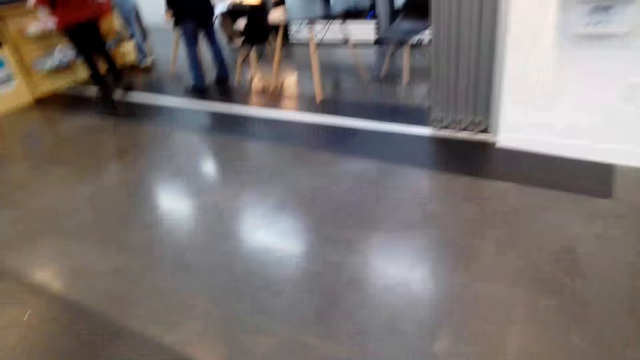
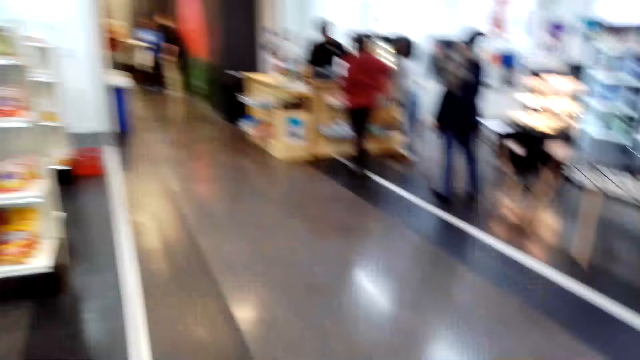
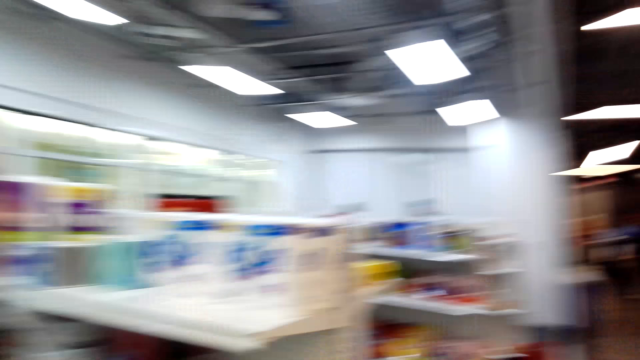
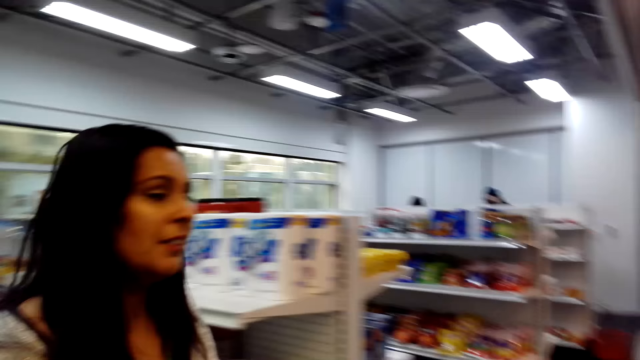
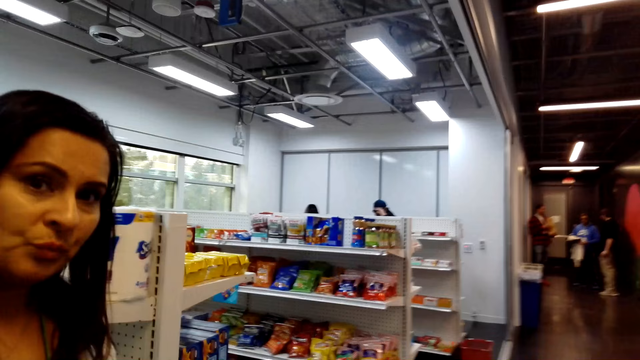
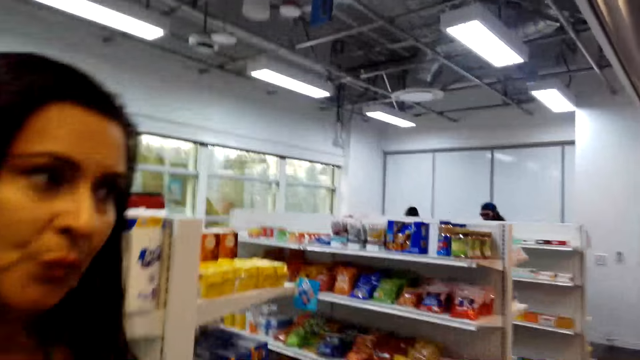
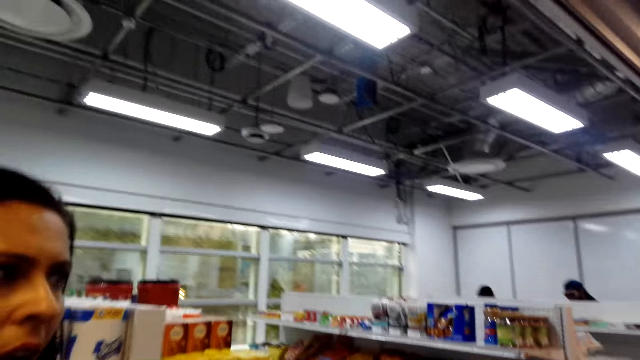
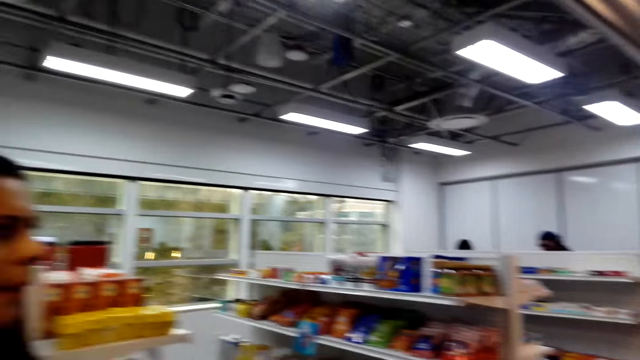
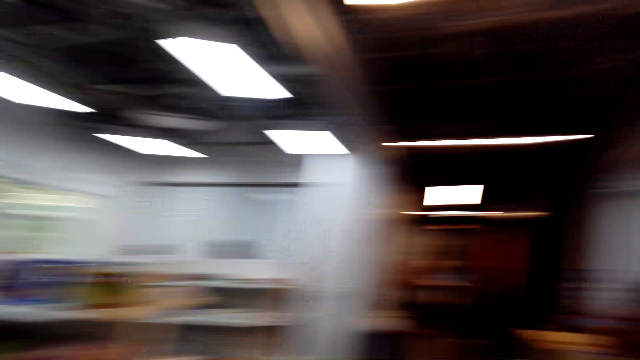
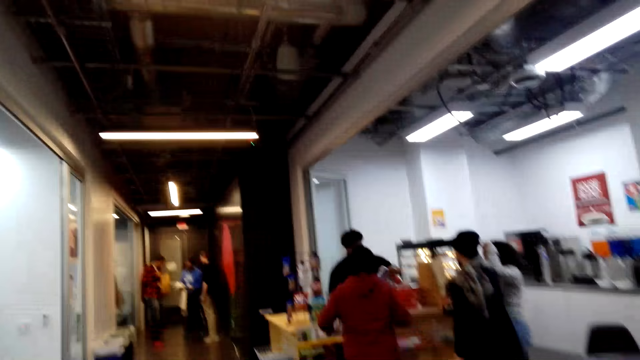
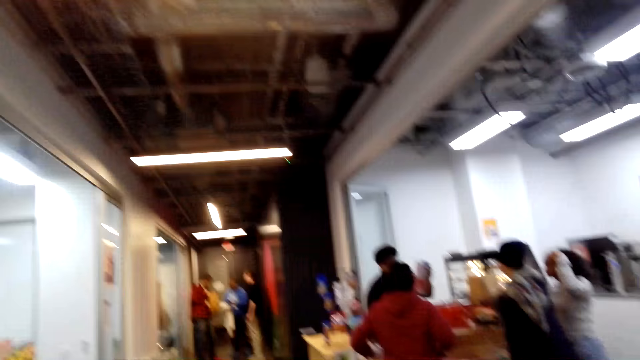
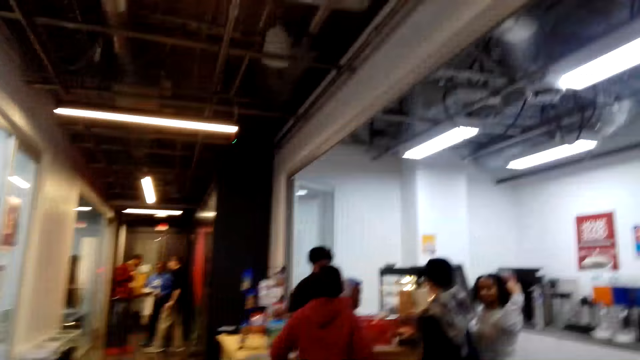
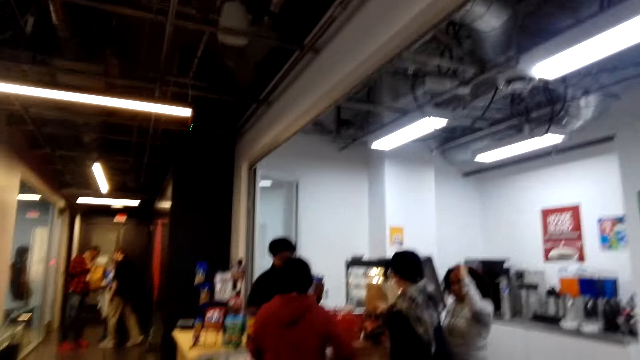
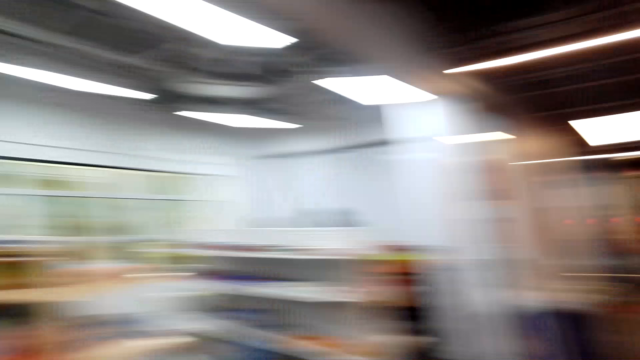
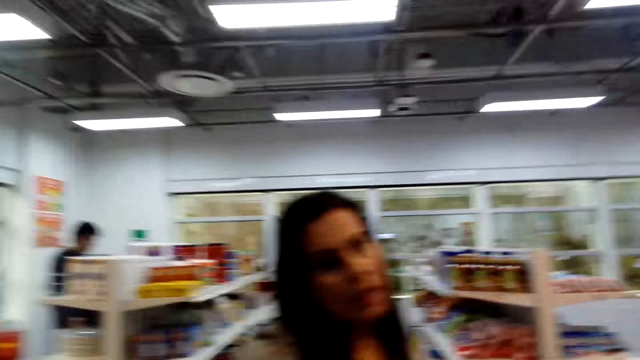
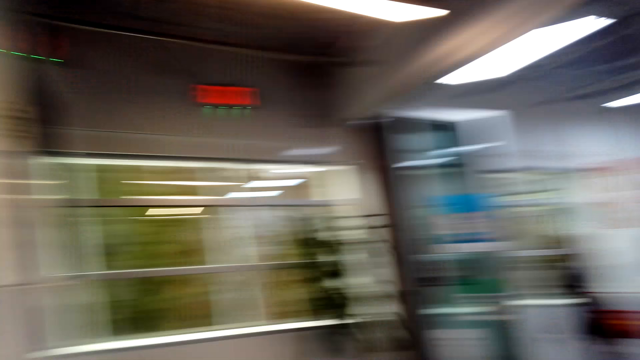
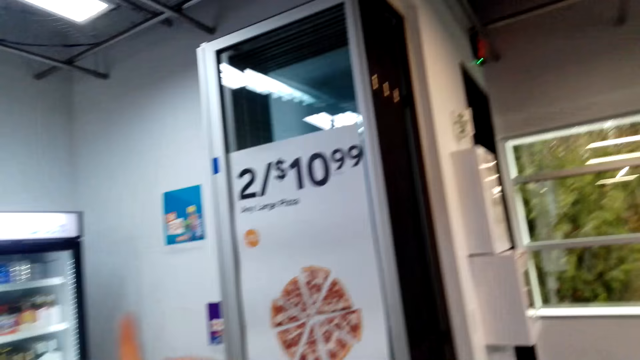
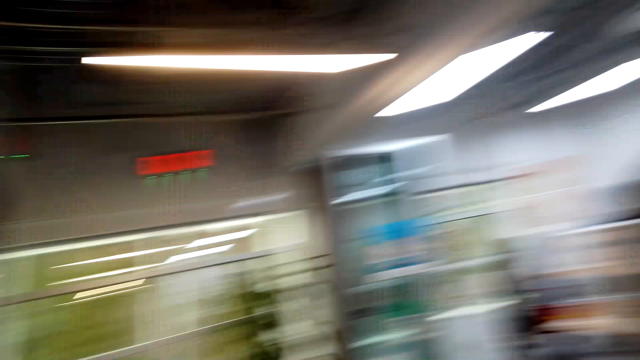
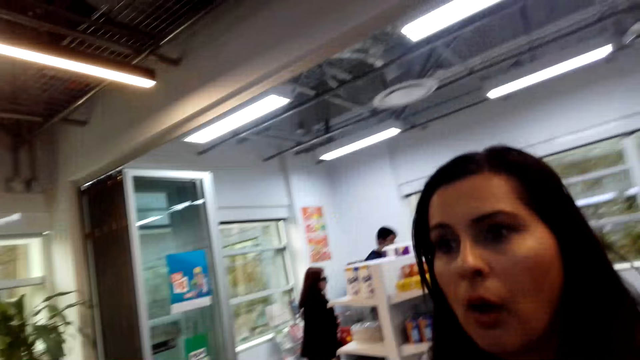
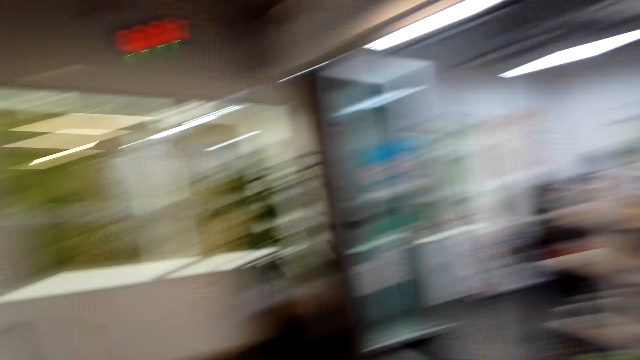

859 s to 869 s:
The camera wearer walks ahead. They look at the lady ahead, converse with the lady, and walk ahead. They stare around in the room.

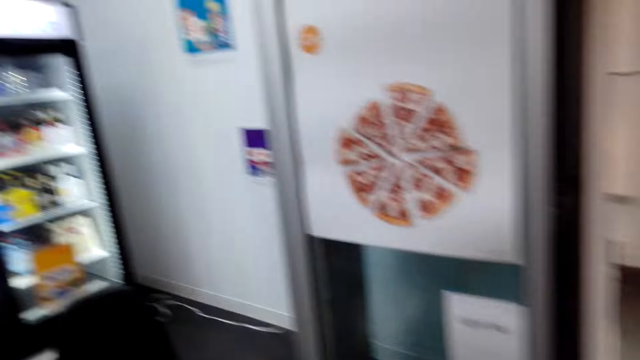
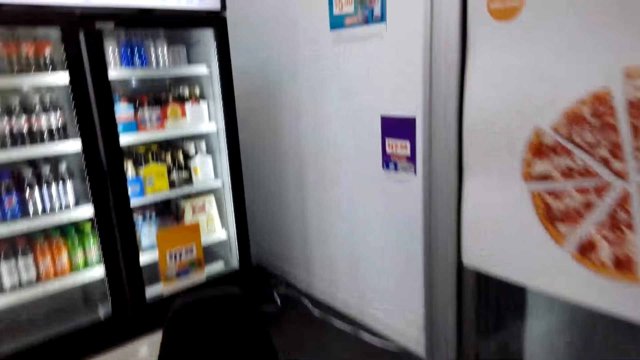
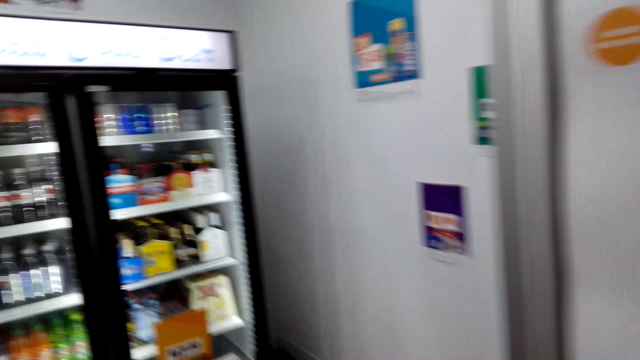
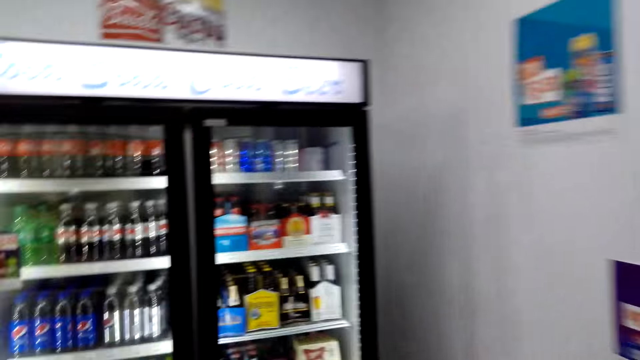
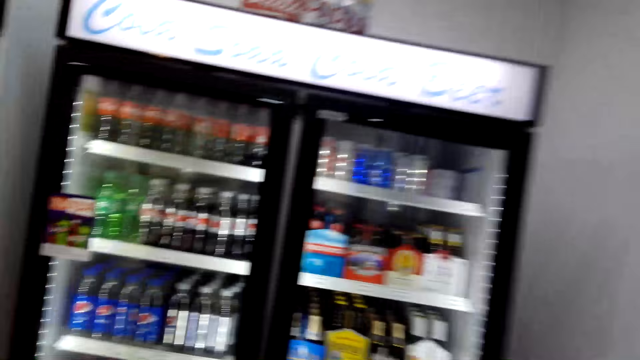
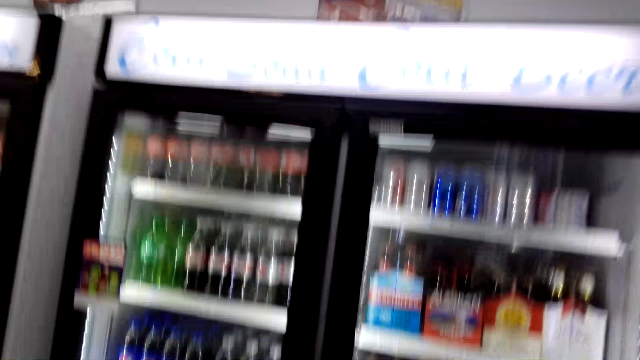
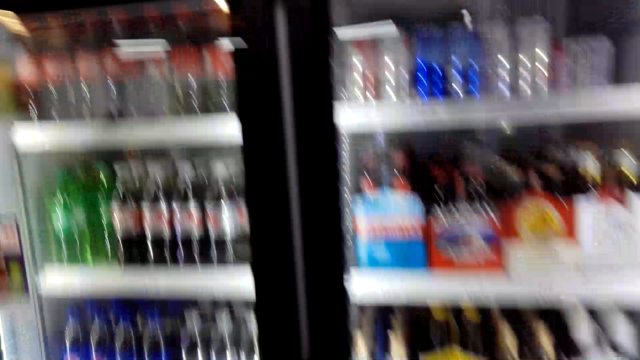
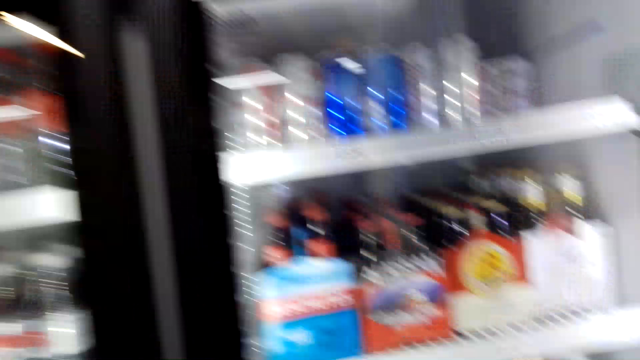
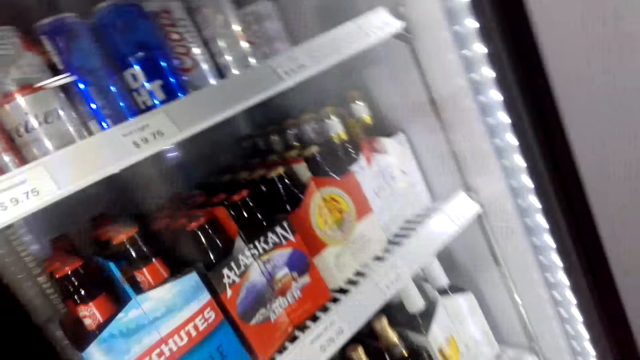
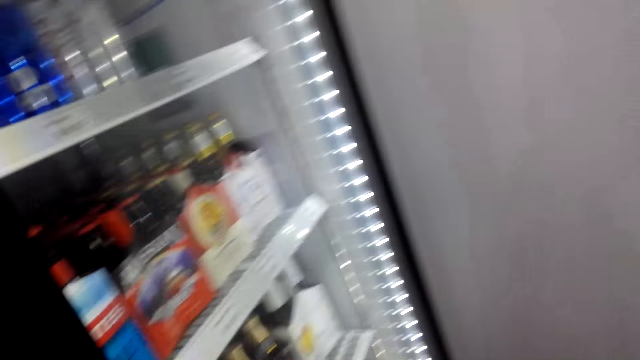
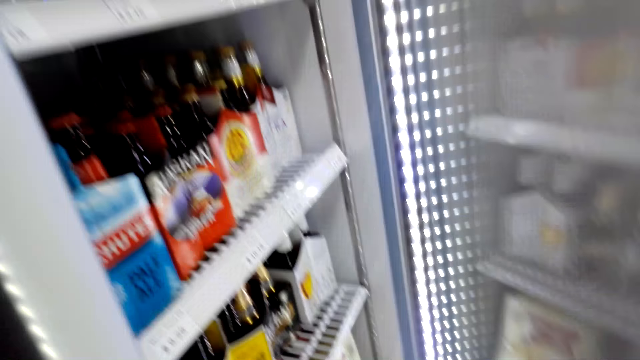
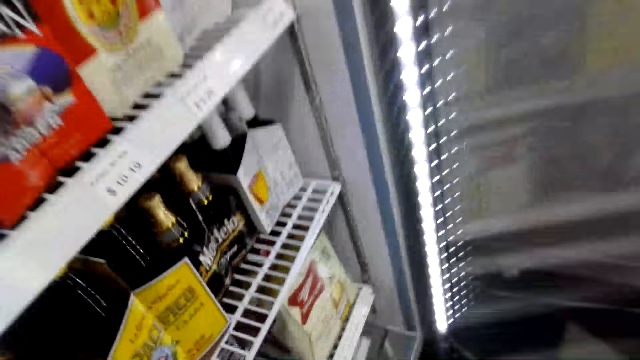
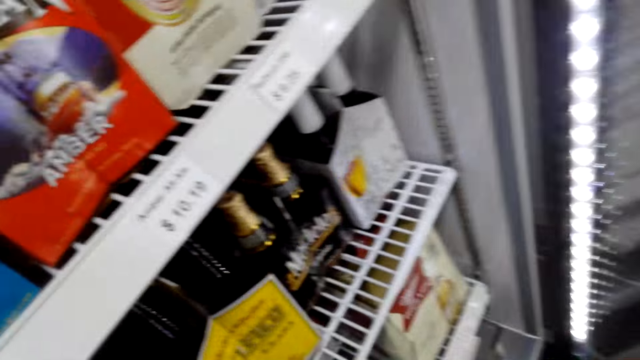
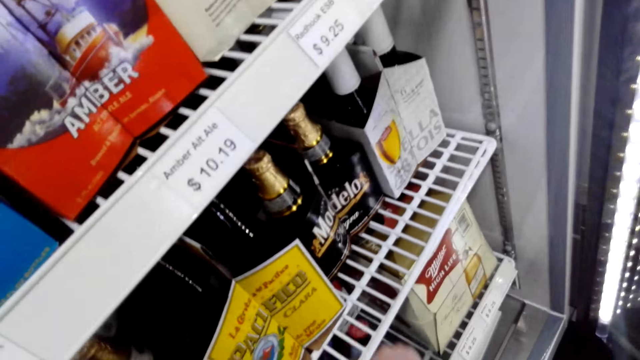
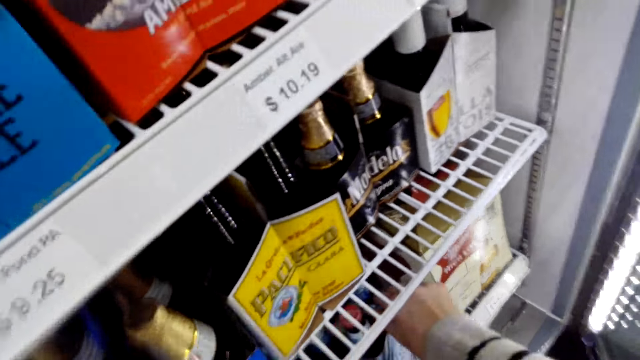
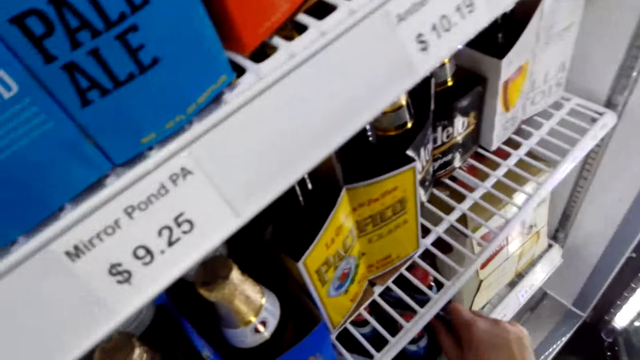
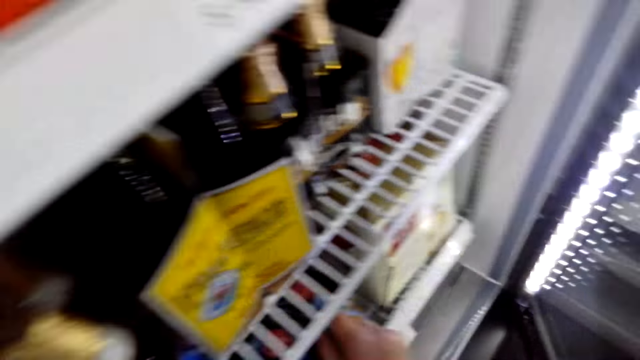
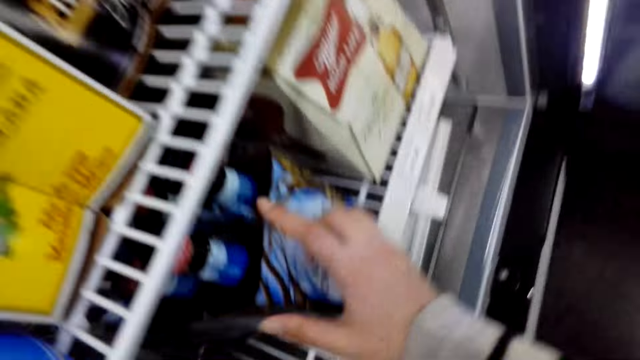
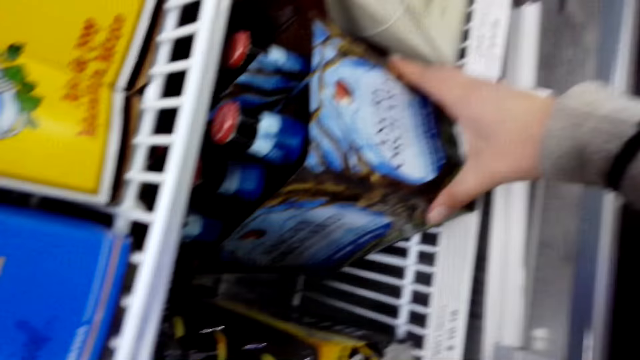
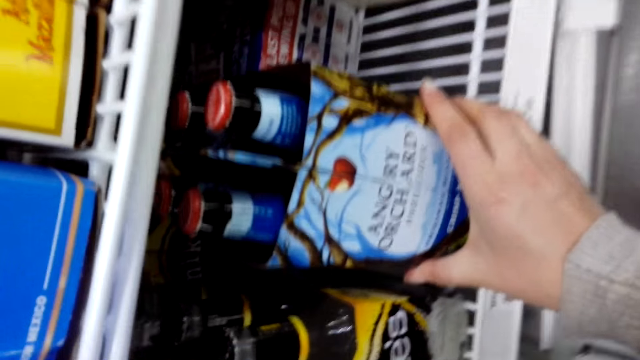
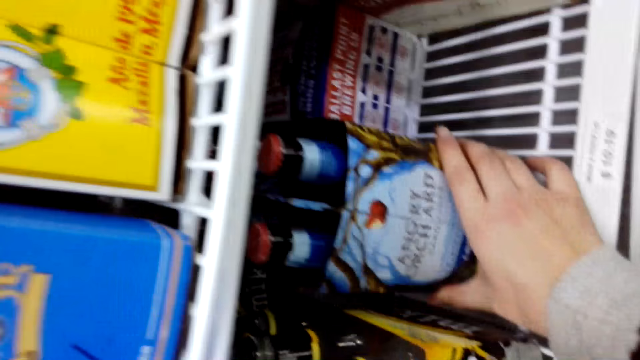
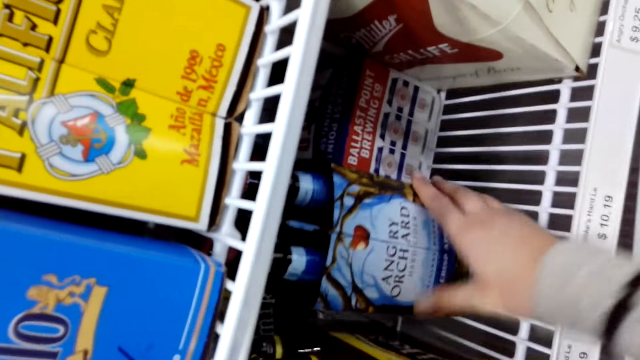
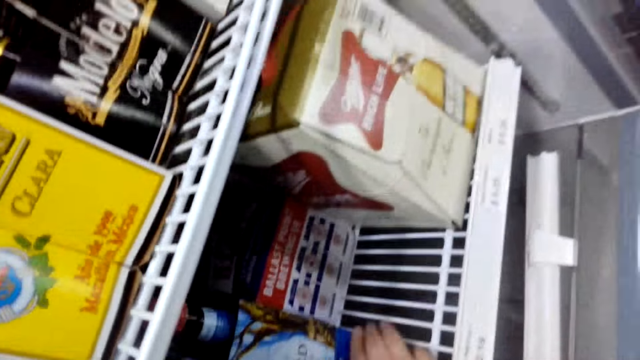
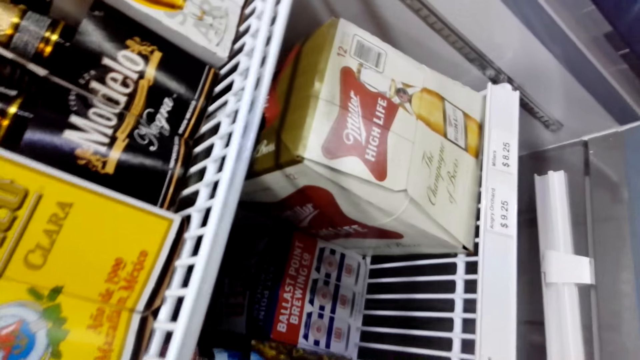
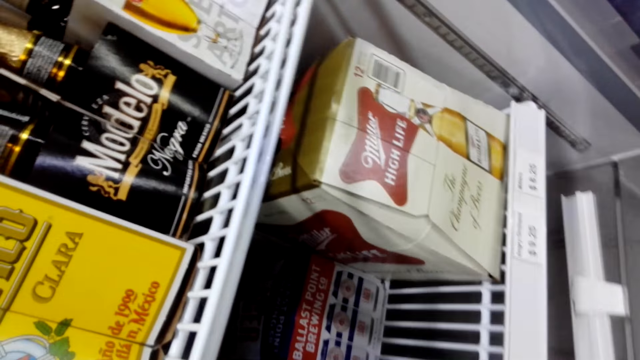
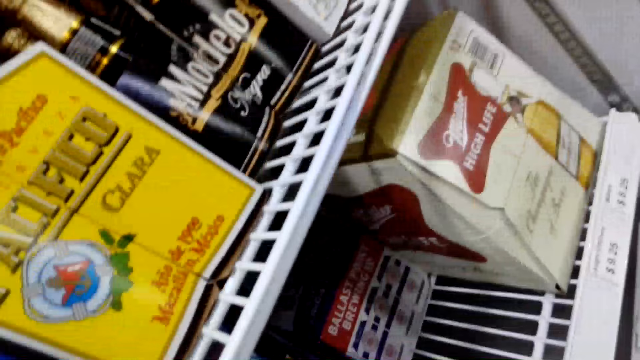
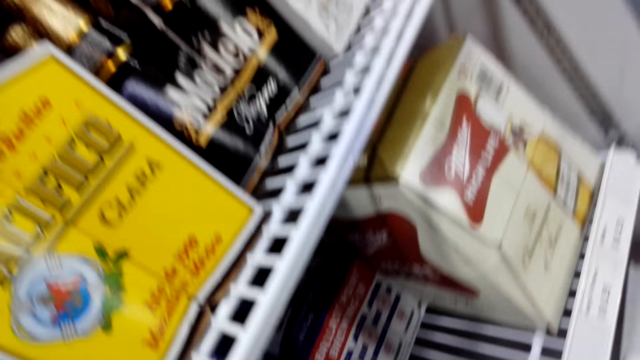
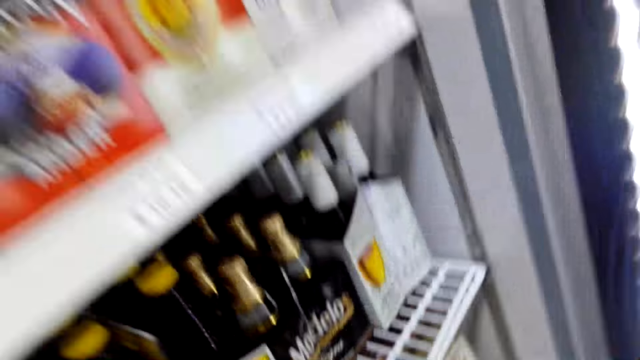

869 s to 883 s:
The camera wearer walks around in the room. They open the refrigerator door, pick up a box of beer from the refrigerator, inspect the box of beer, and push back the box of beer.
